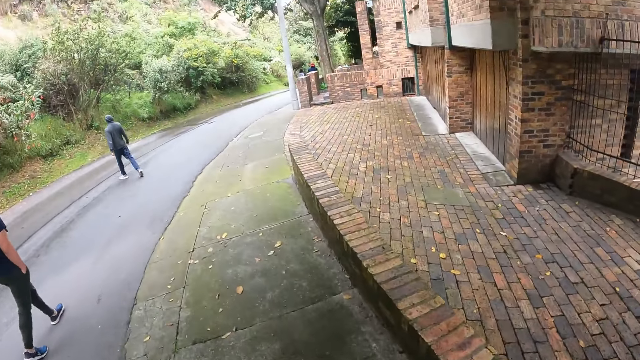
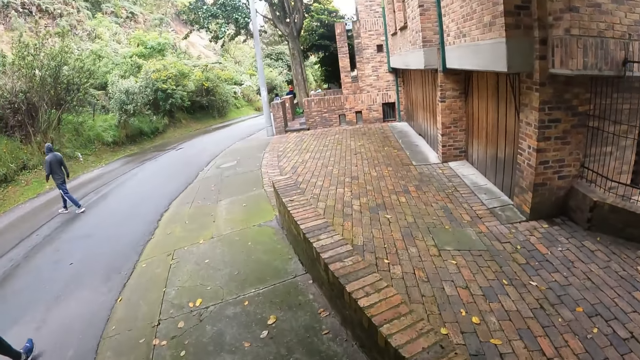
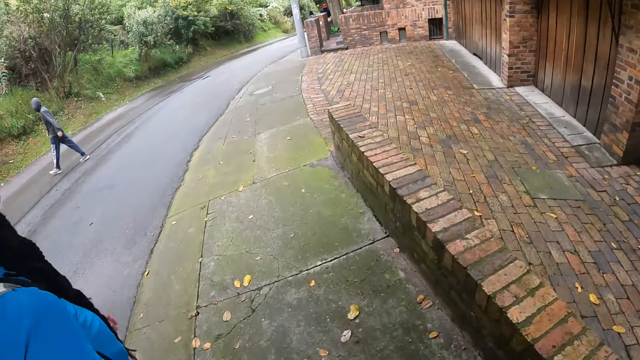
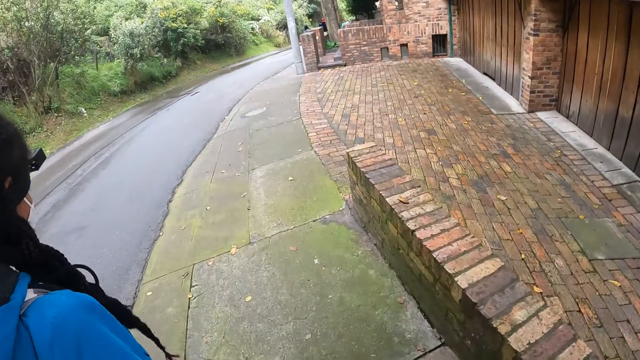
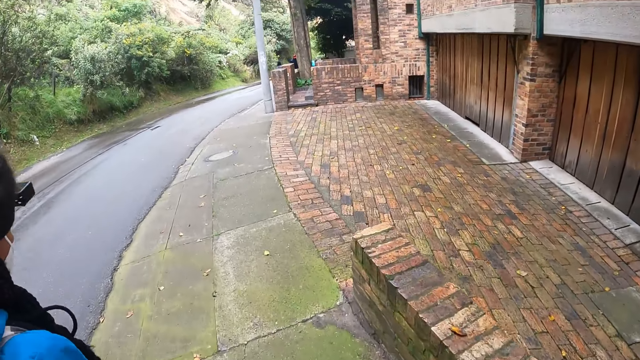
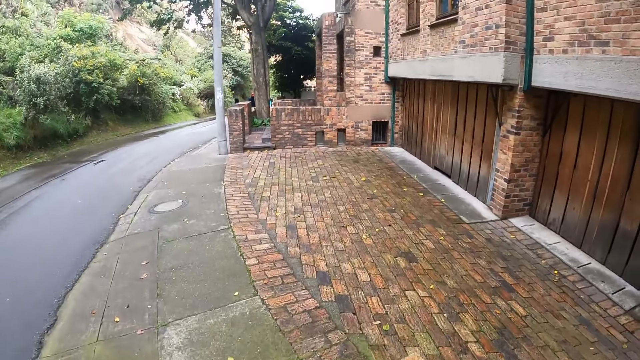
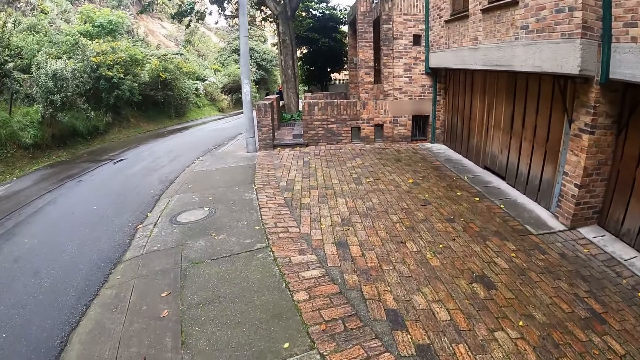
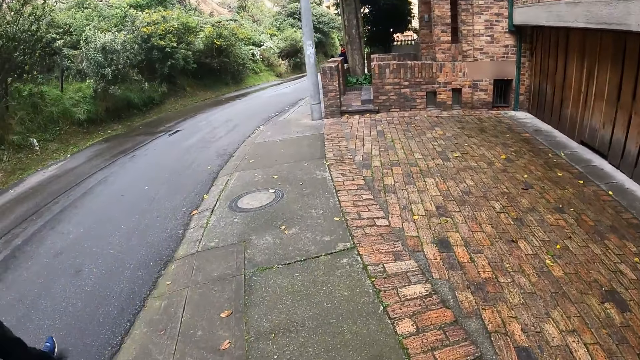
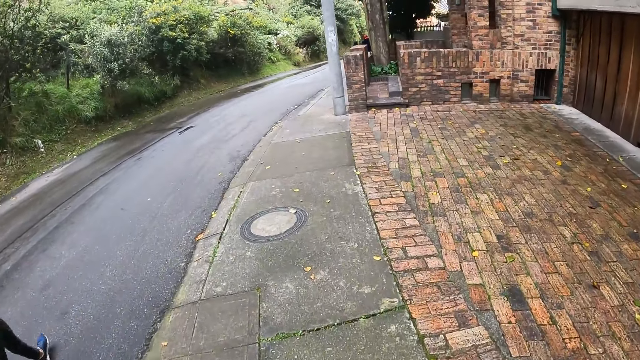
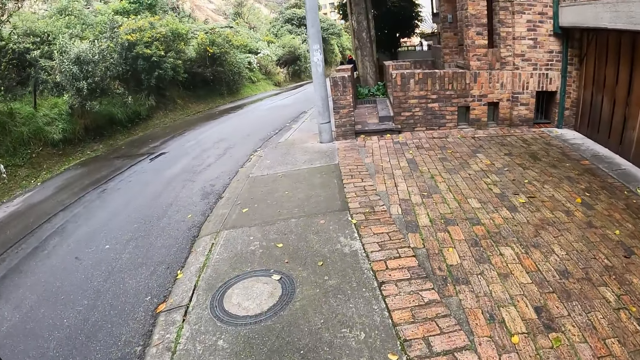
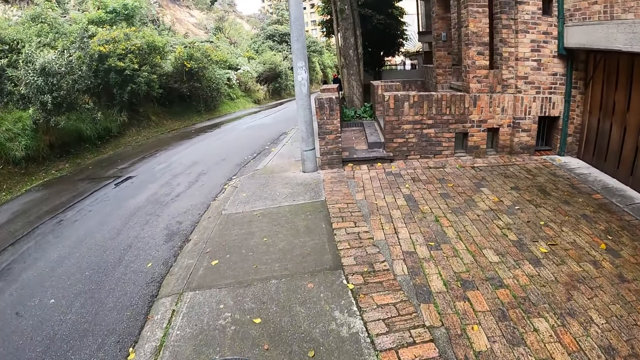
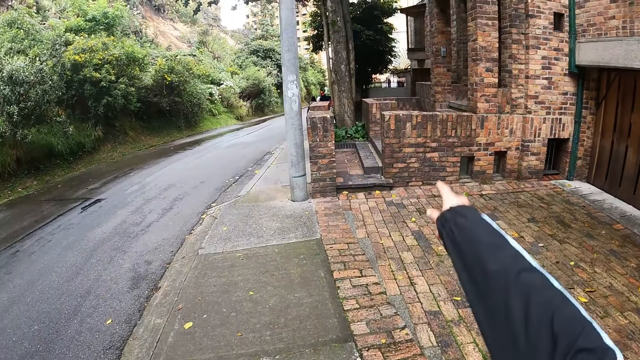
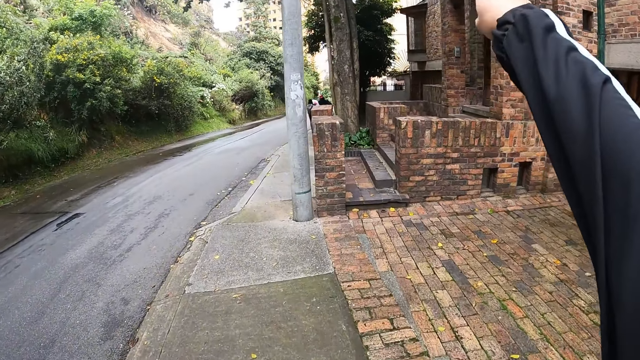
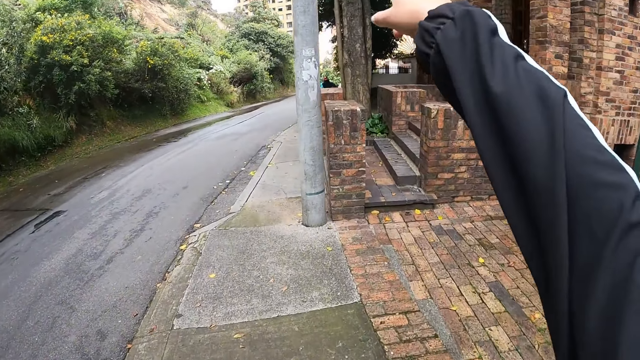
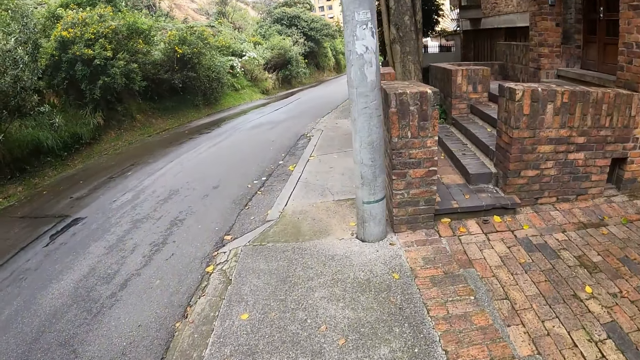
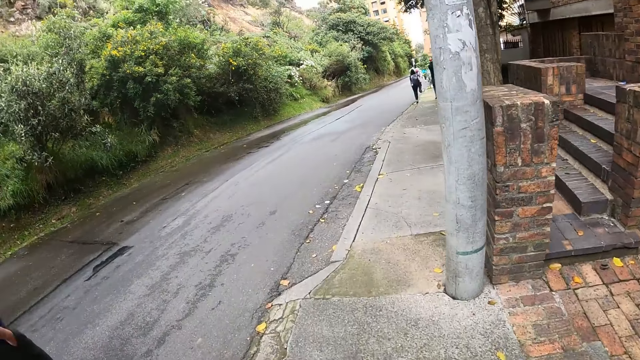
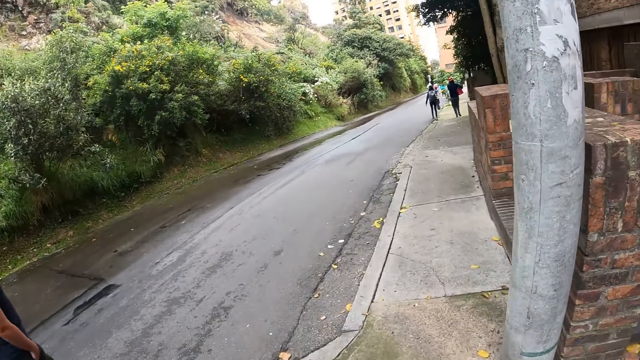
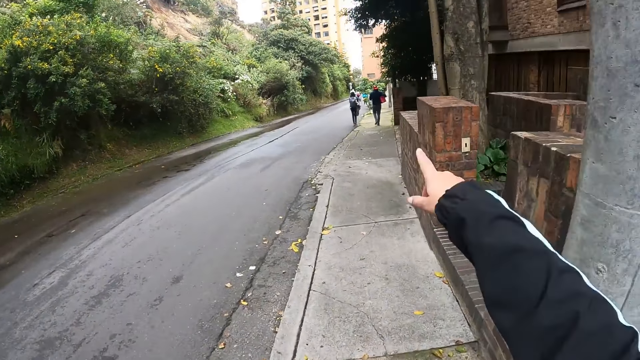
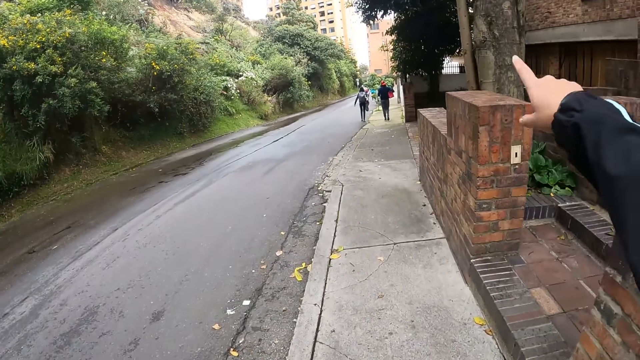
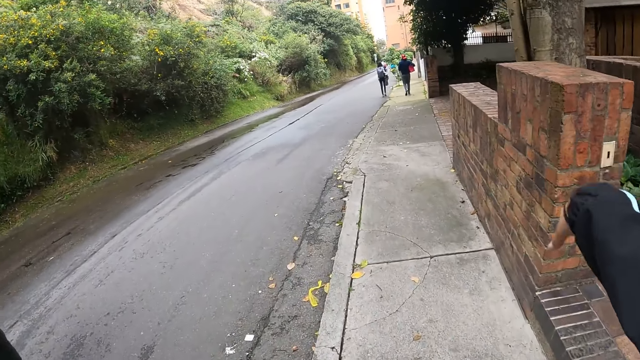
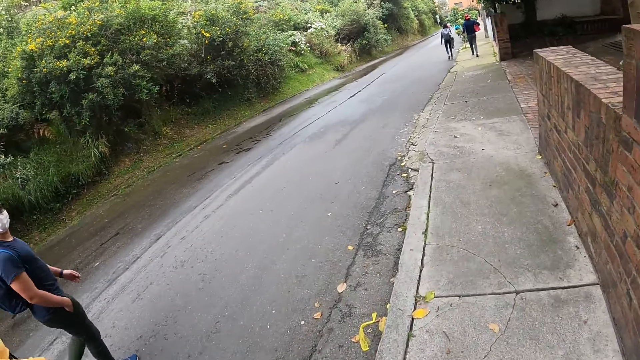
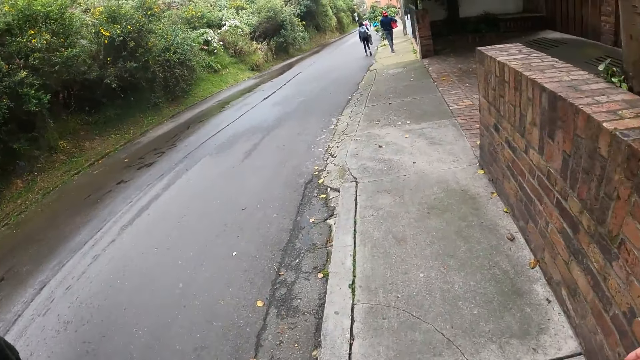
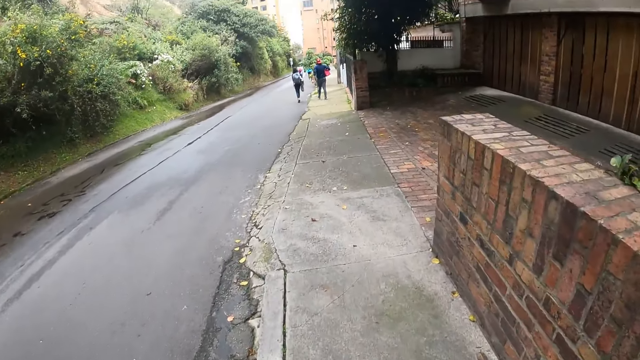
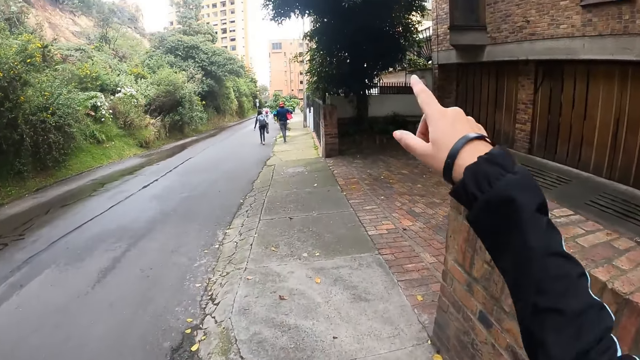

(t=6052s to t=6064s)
The camera wearer interacts with a woman. They point. They drop their hands. They point. They drop their hands.

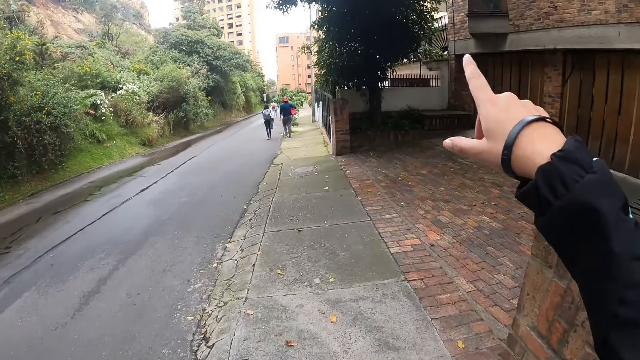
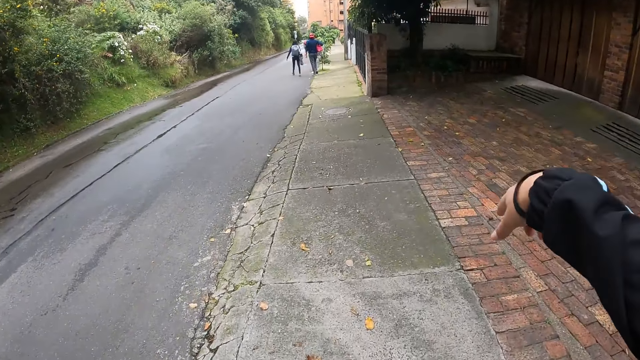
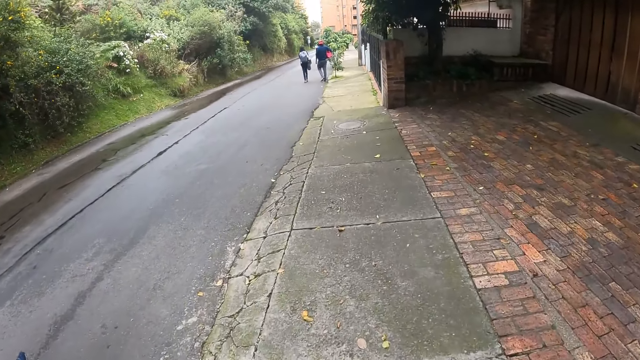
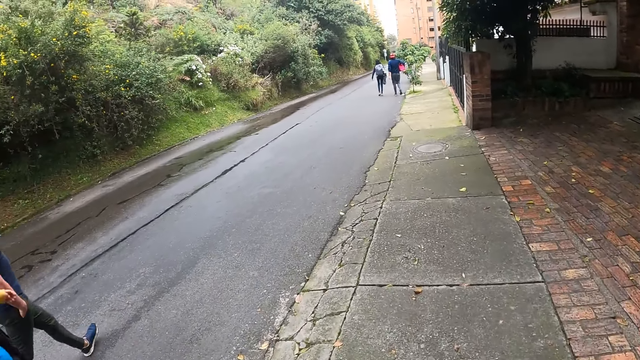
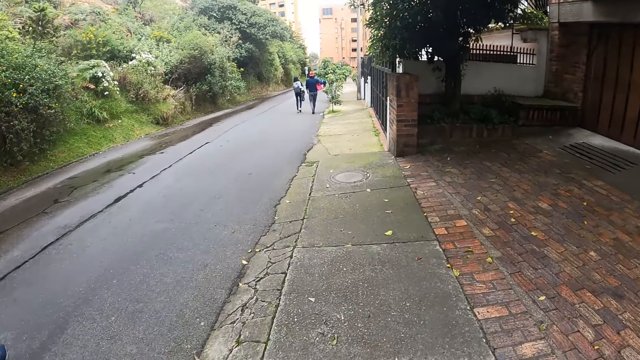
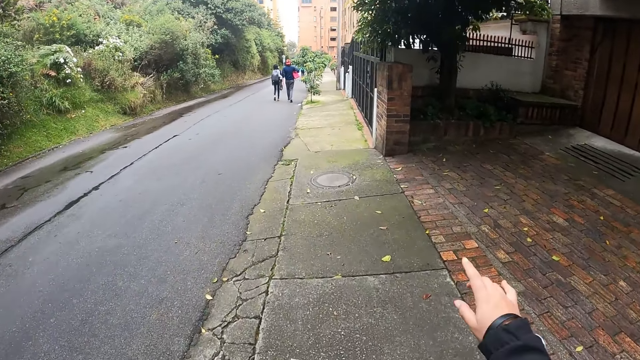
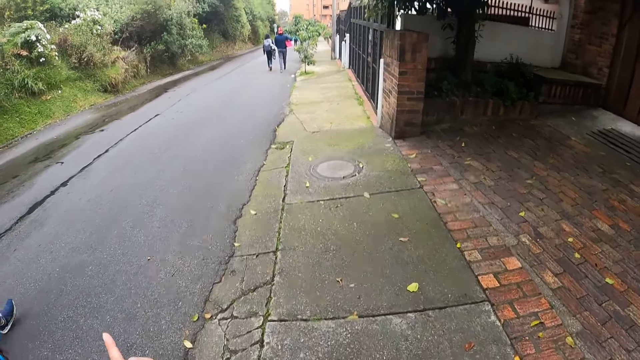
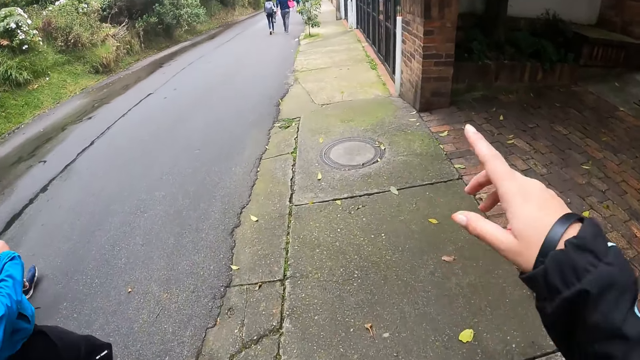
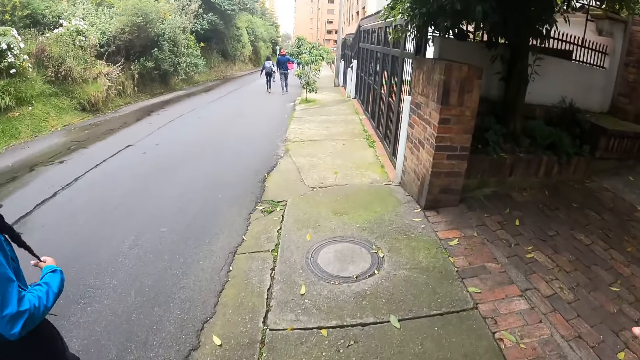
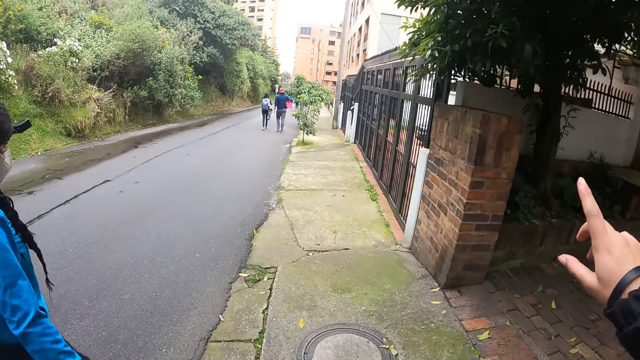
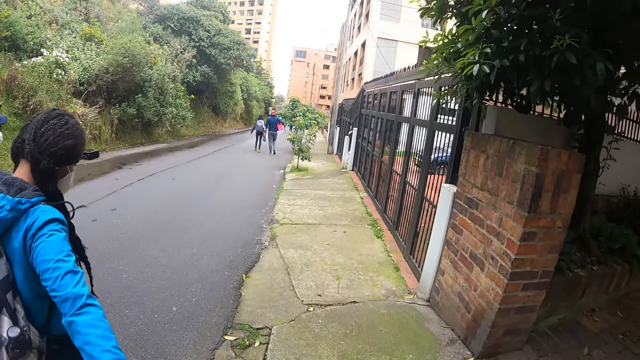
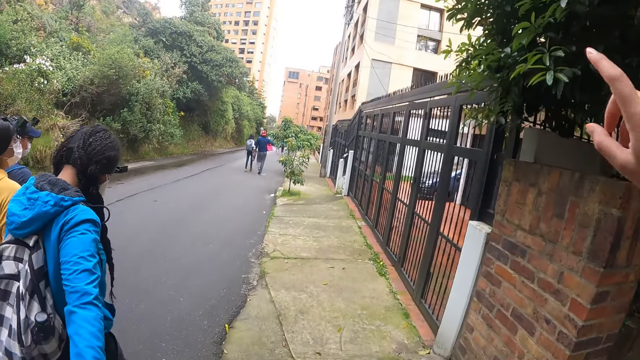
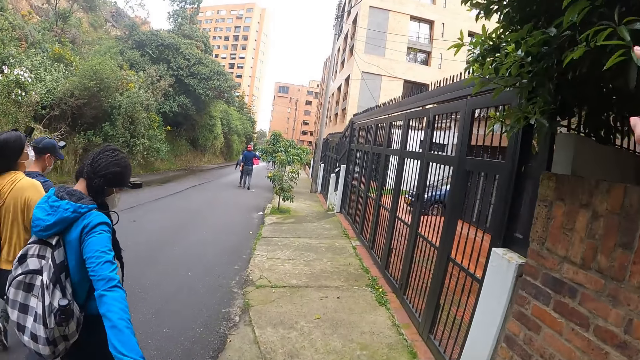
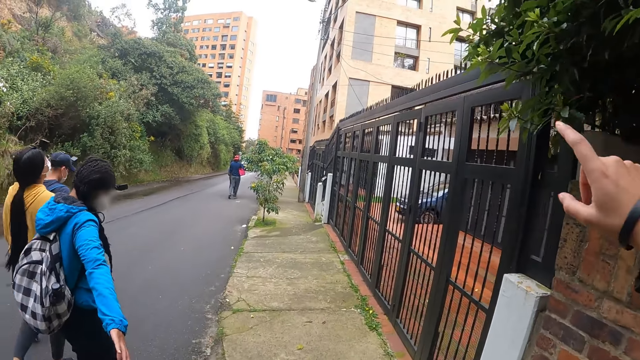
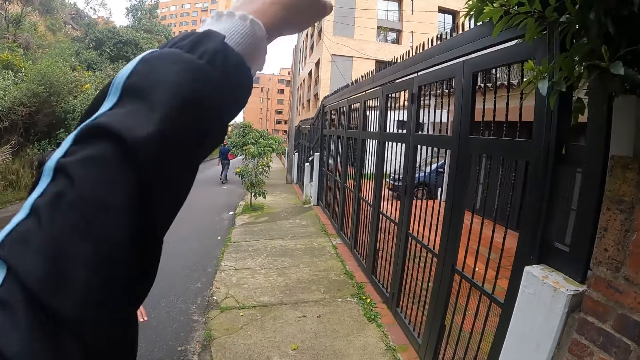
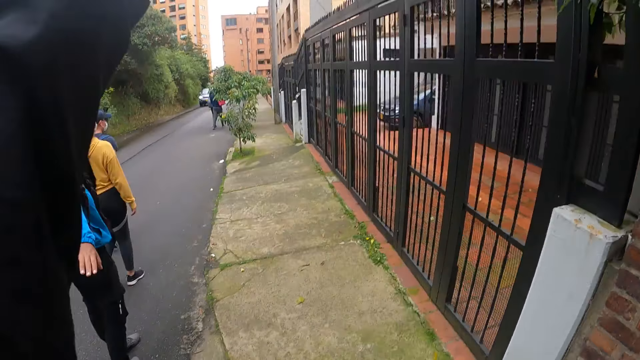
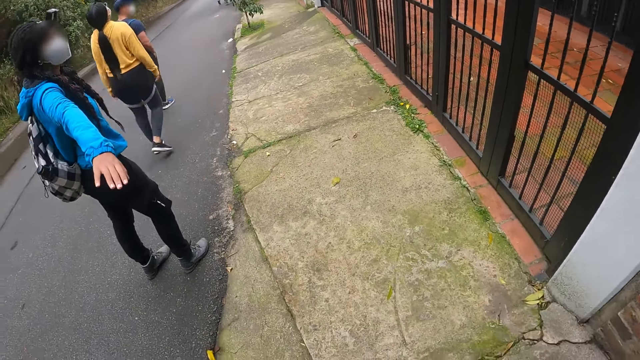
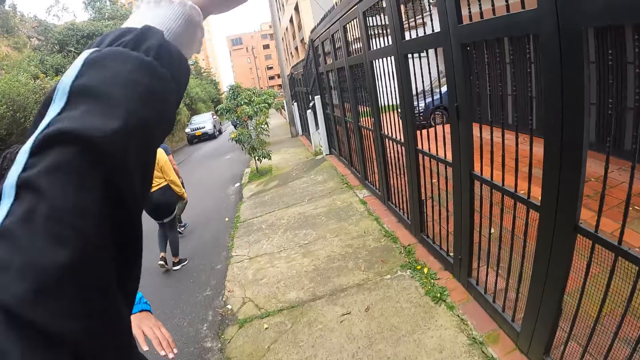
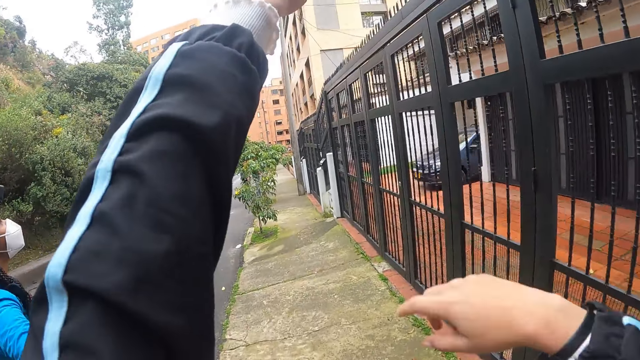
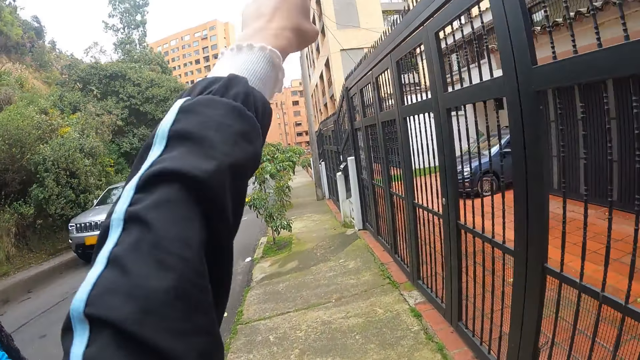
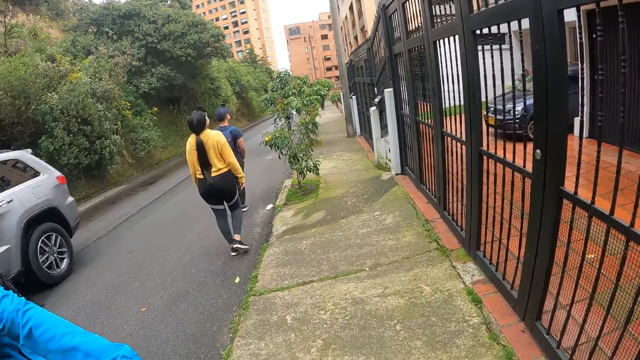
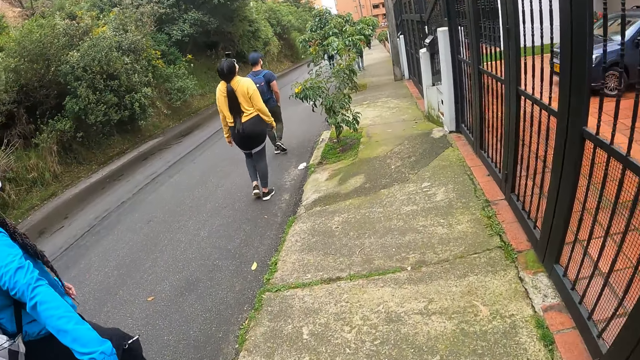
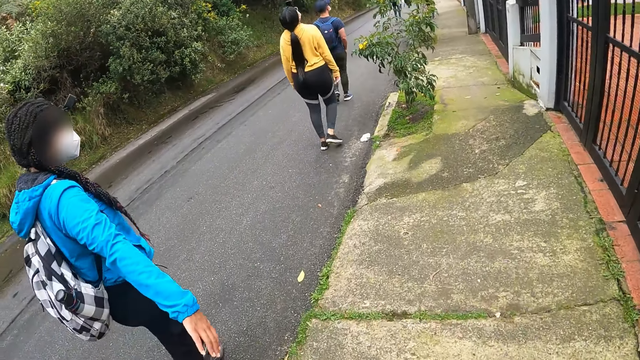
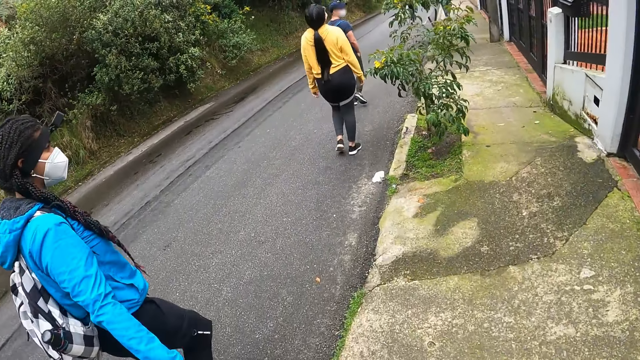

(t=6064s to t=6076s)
The camera wearer points. She drops her hands. She points repeatedly. She points with both hands. She drops her hands.
